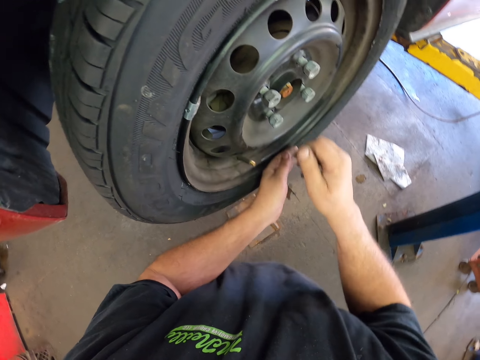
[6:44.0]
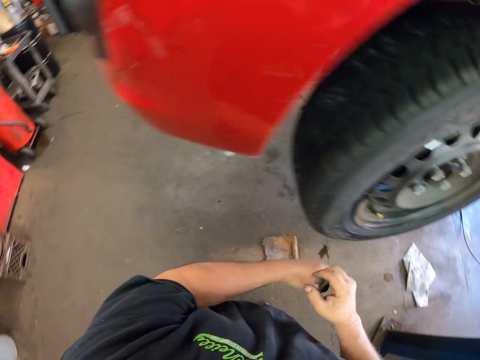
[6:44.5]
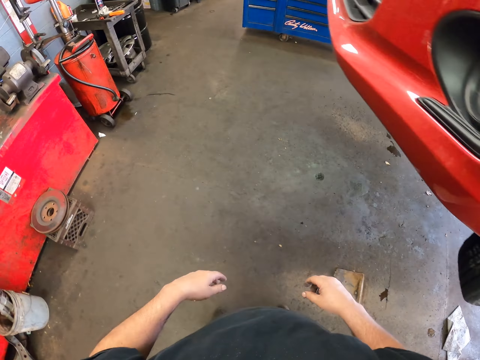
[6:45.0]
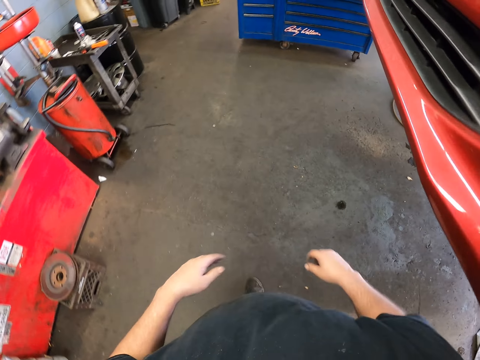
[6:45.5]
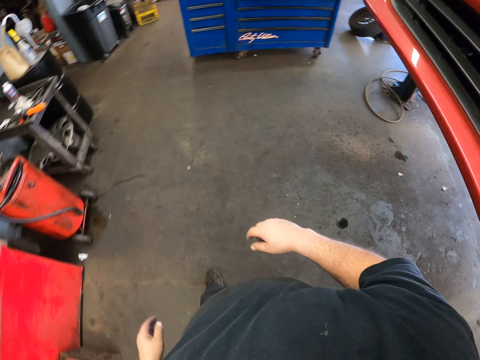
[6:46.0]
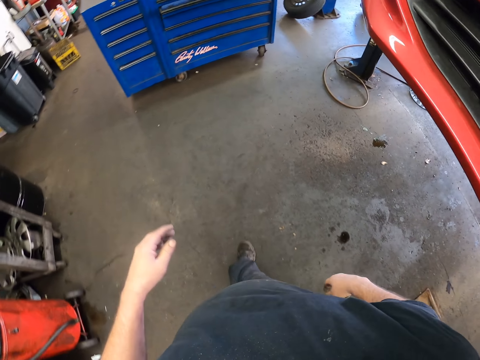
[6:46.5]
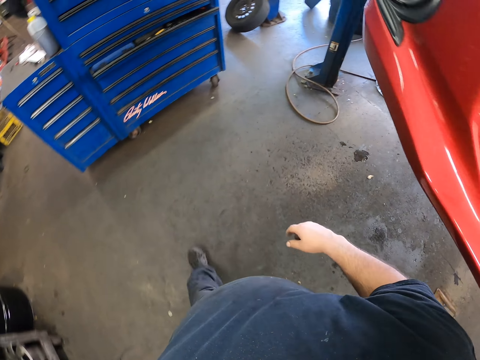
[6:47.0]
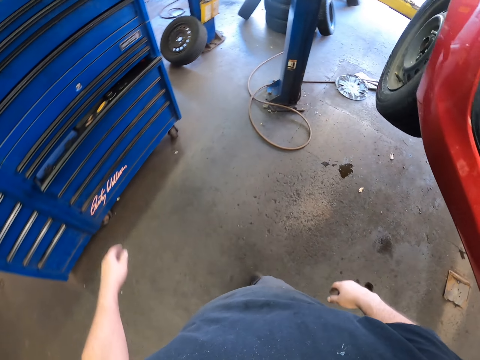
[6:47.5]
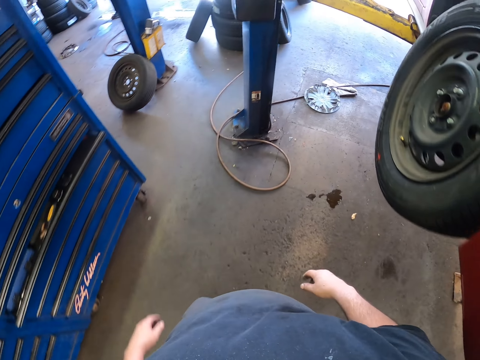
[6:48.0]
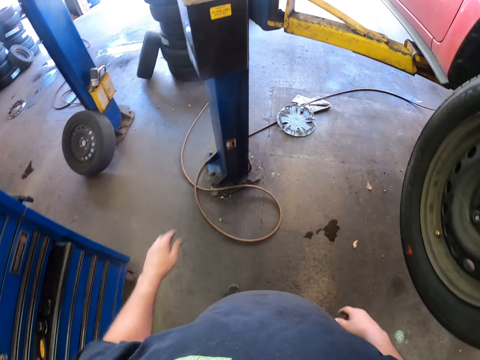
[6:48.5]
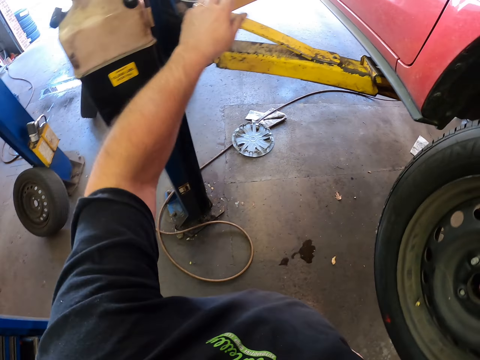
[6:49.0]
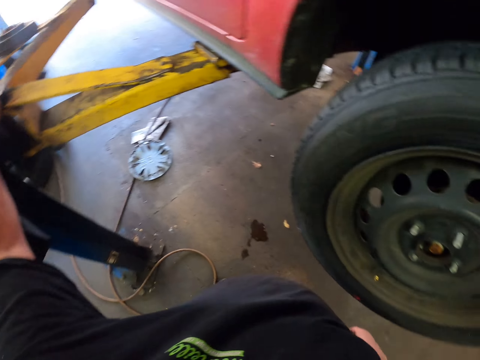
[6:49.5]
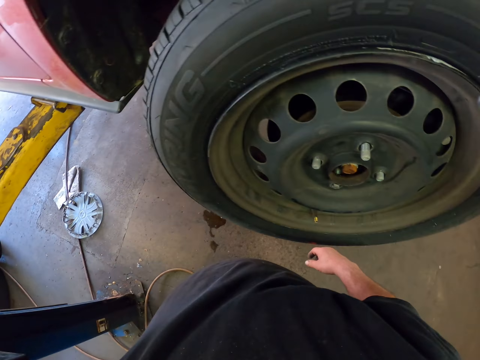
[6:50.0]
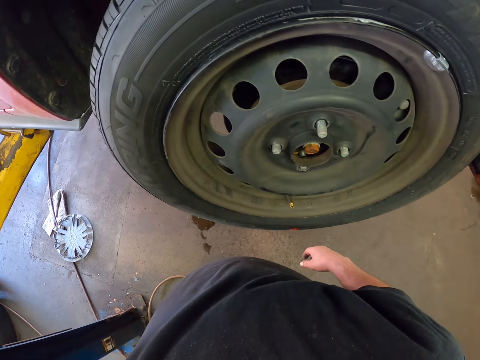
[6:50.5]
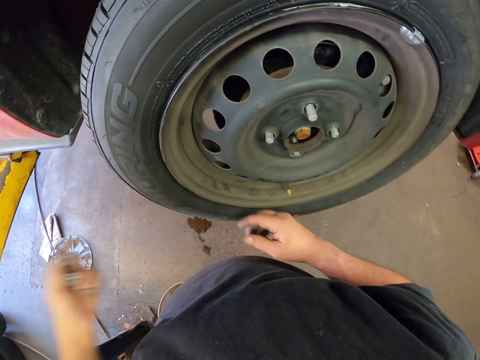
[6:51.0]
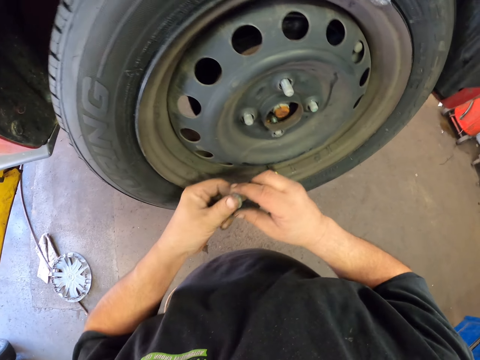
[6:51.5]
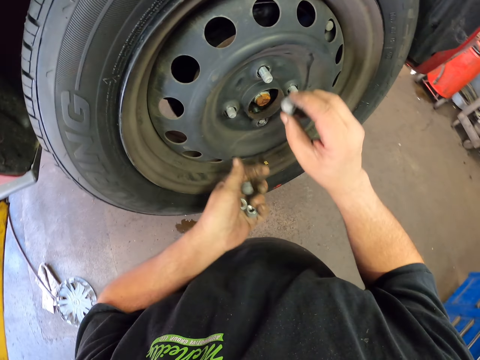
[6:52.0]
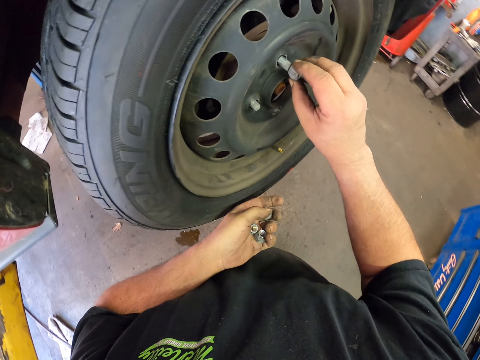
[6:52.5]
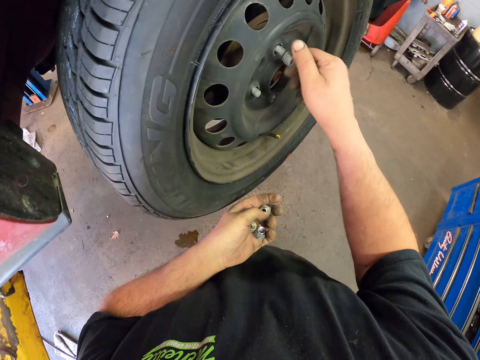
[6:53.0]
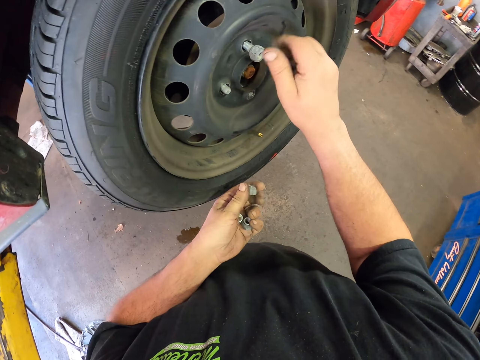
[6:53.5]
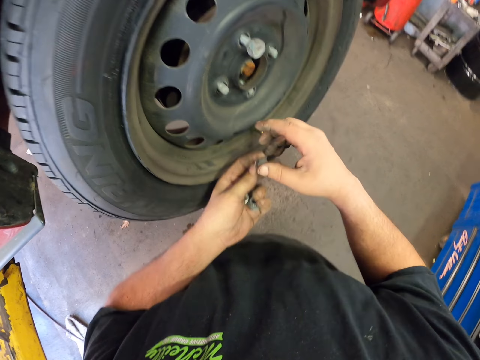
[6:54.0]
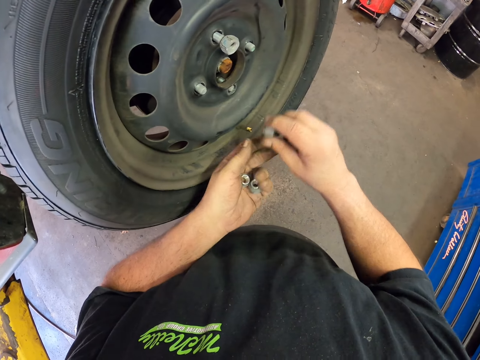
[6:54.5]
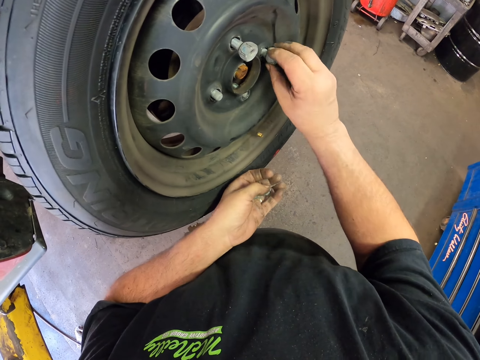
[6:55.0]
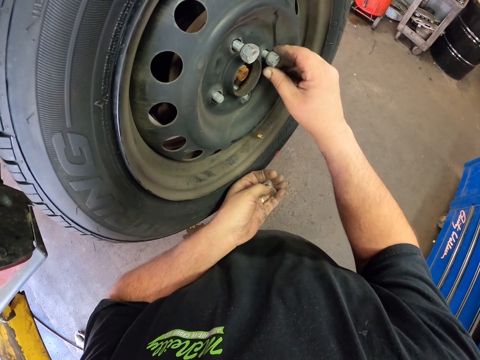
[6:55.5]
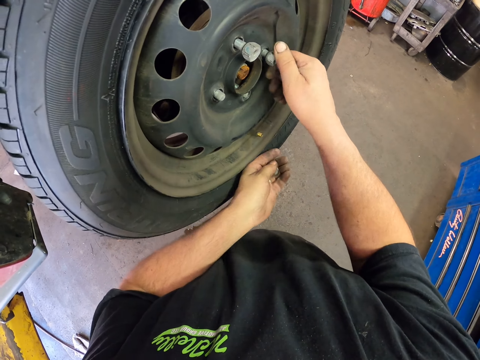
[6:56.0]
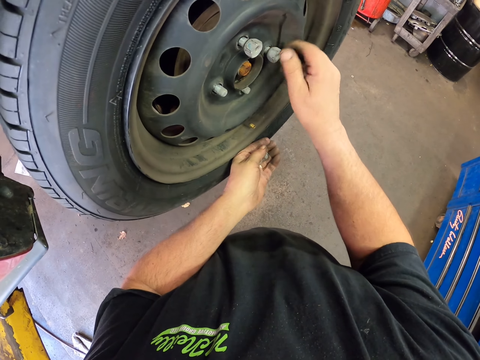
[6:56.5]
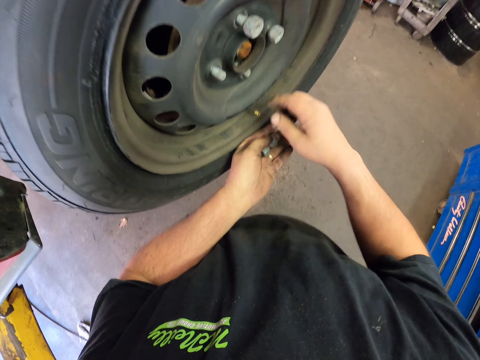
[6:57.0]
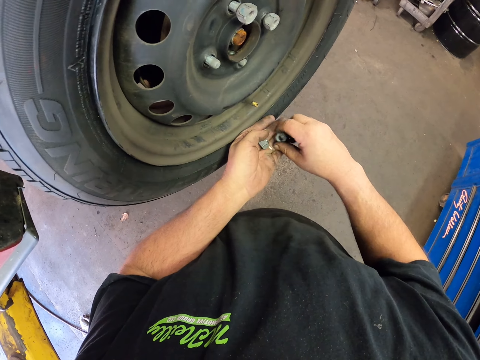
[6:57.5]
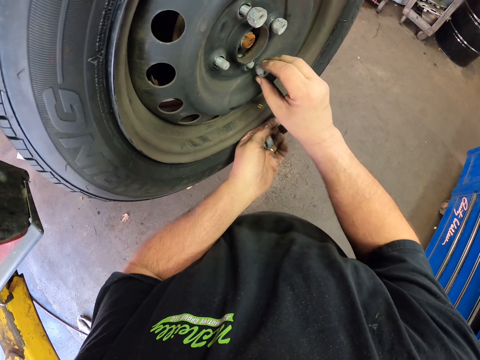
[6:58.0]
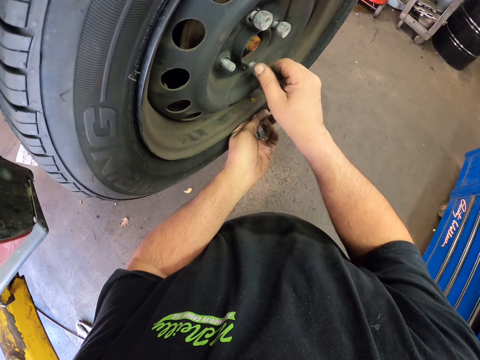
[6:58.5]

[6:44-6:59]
The camera wearer walks around the garage. They pick up the rim nuts and fix the rim nuts to the rim.

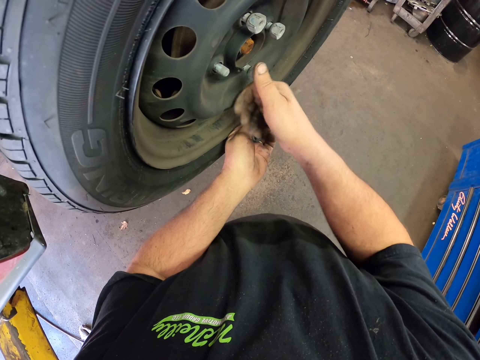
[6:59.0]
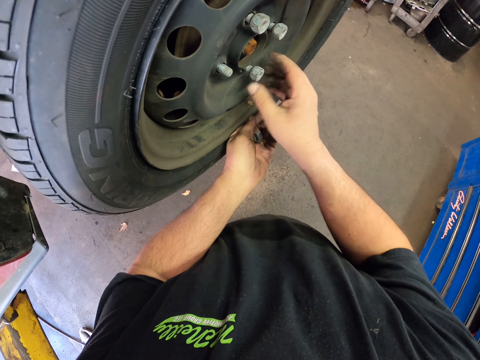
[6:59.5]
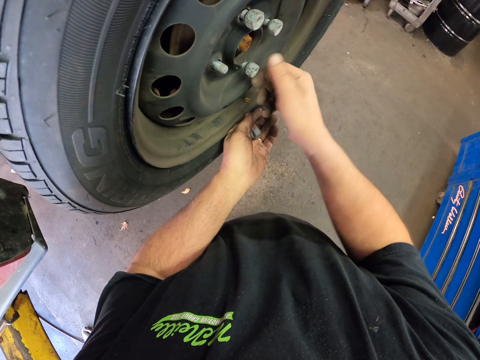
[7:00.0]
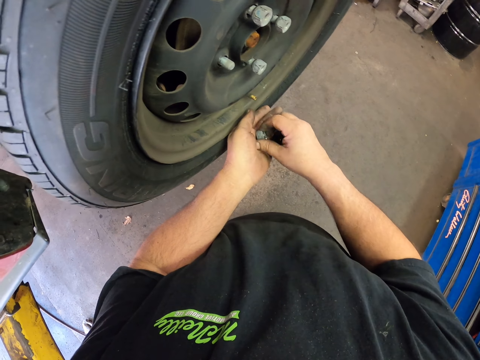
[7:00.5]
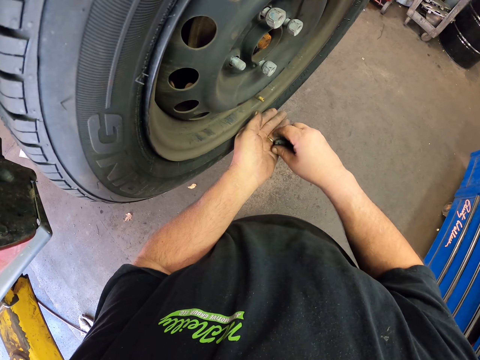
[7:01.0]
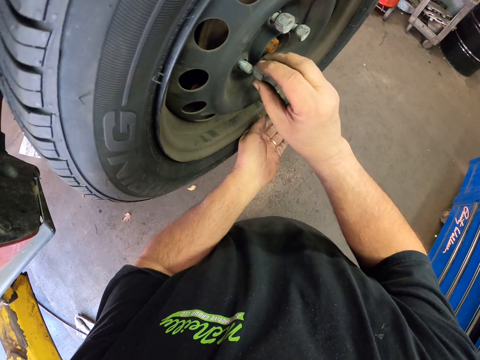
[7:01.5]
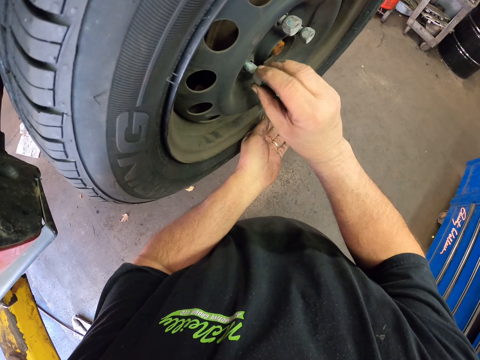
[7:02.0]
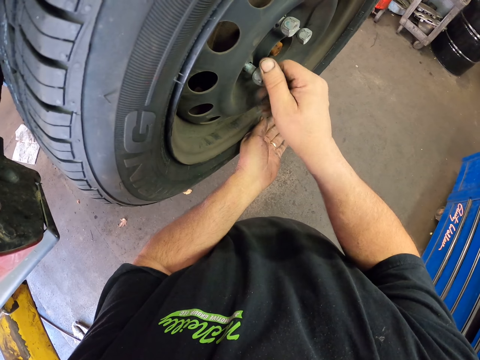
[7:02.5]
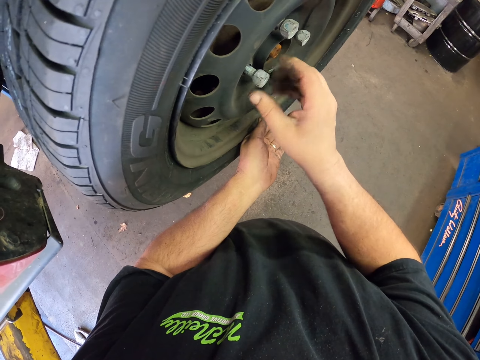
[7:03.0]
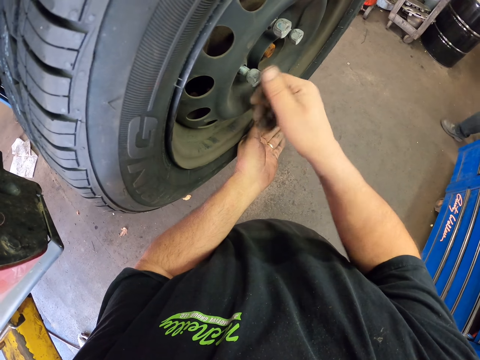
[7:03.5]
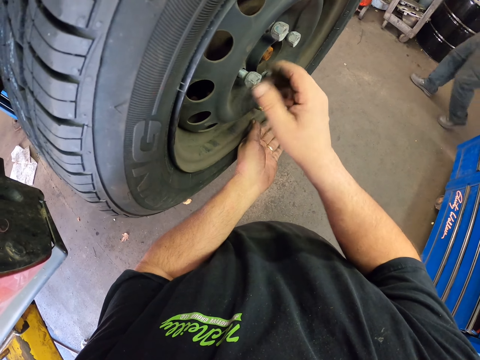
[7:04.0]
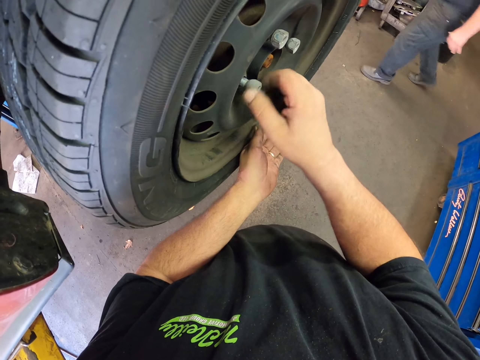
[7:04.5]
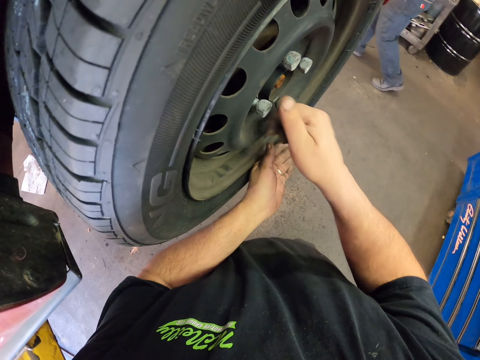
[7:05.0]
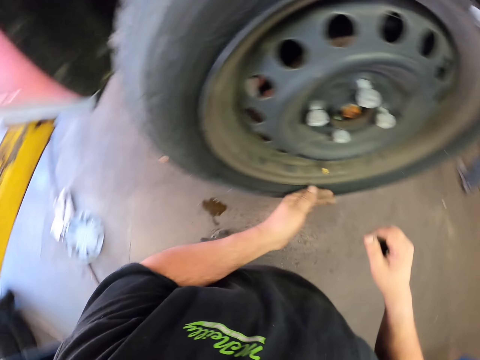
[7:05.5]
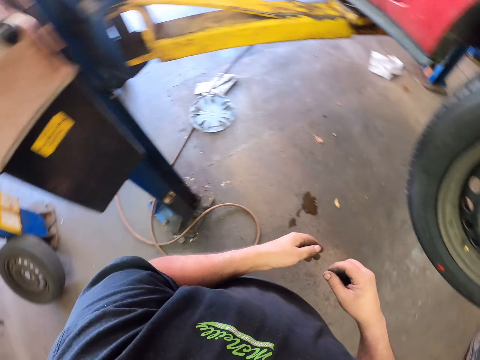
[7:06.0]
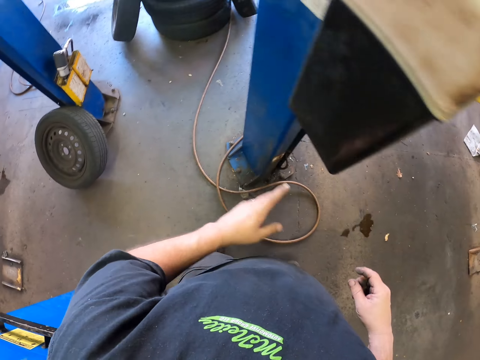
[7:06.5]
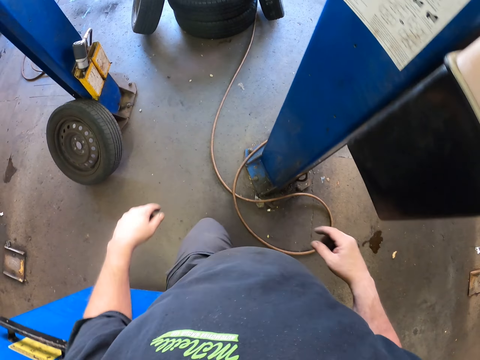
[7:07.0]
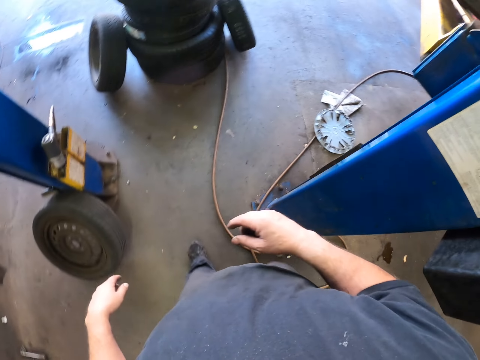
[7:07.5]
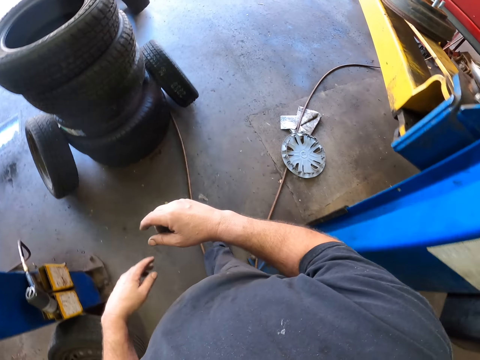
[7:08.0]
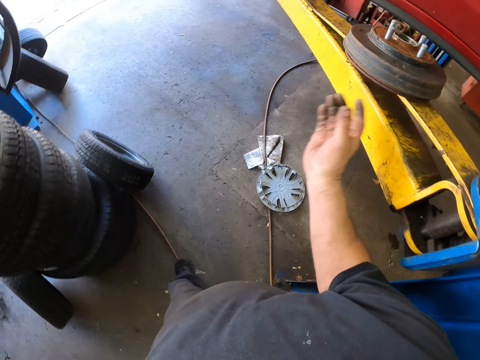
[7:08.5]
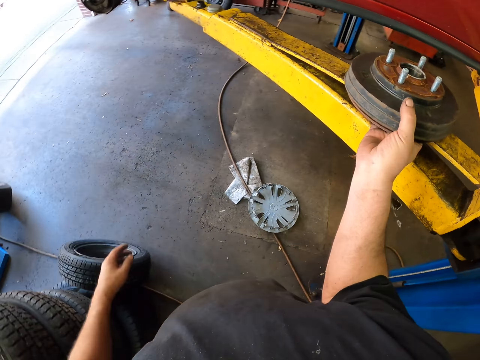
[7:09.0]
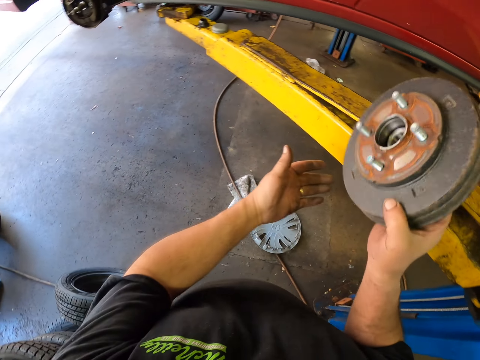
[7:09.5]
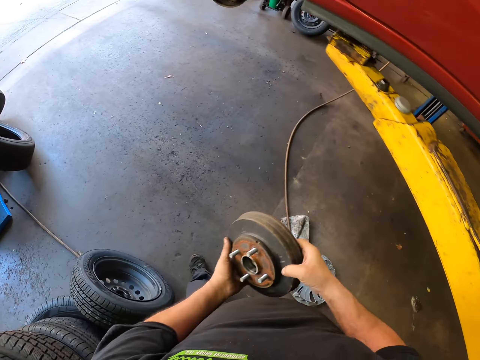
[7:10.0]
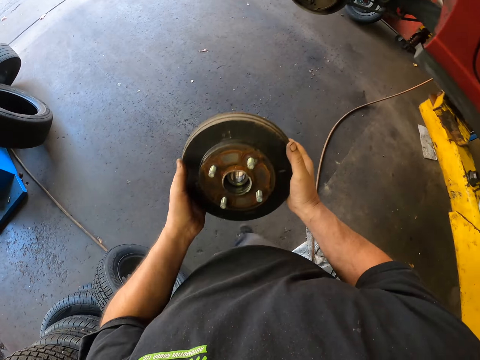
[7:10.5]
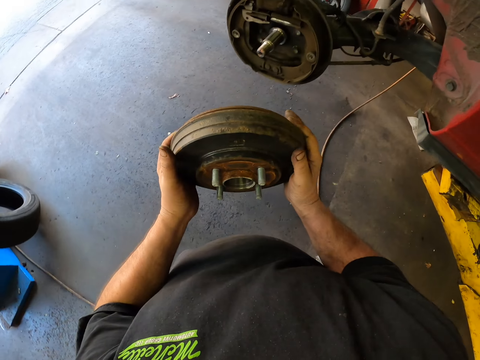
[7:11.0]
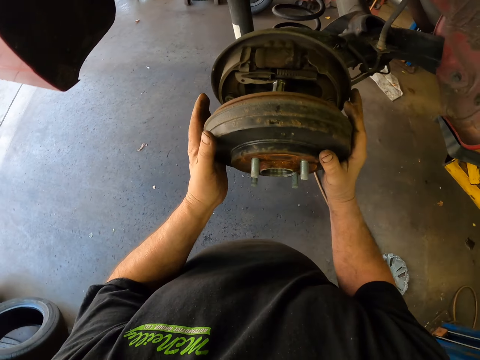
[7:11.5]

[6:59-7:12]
A person walks around. The camera wearer walks around the garage. They pick up a wheel rim and carry the wheel rim.
